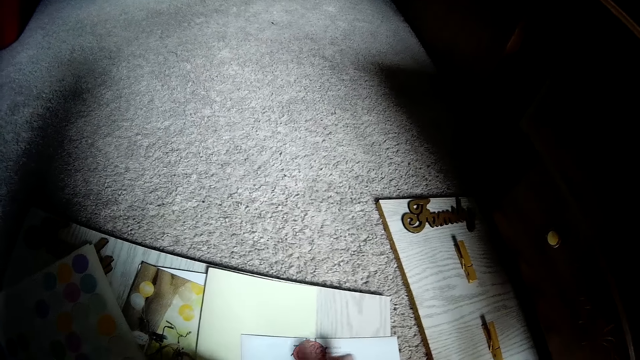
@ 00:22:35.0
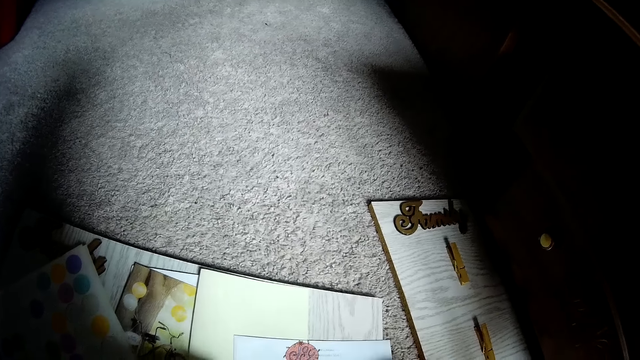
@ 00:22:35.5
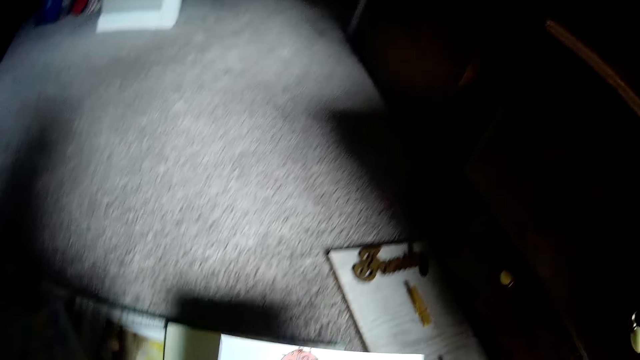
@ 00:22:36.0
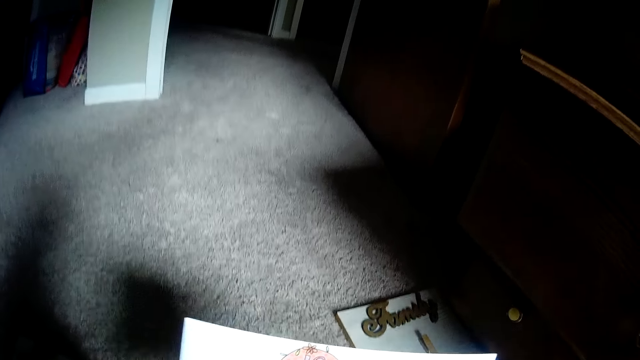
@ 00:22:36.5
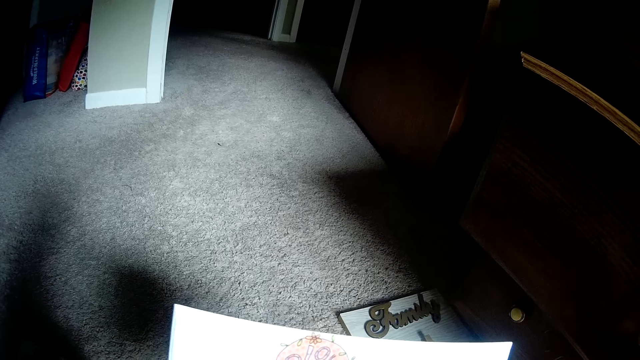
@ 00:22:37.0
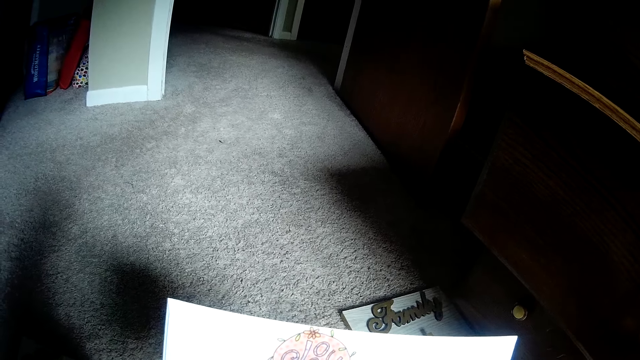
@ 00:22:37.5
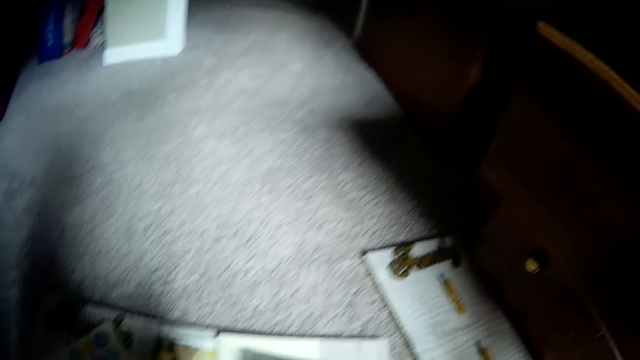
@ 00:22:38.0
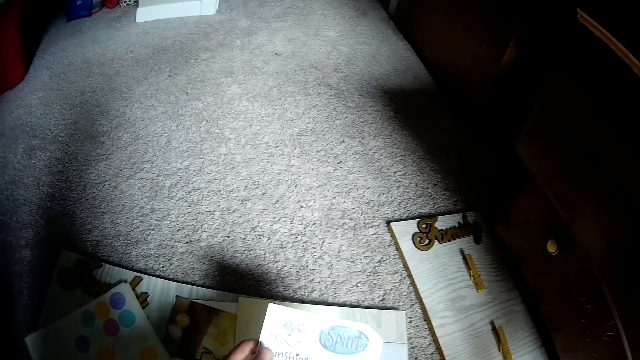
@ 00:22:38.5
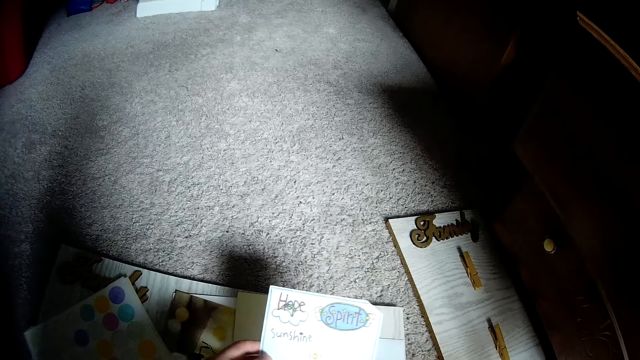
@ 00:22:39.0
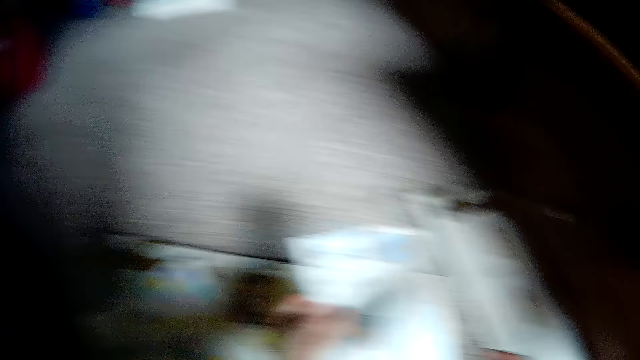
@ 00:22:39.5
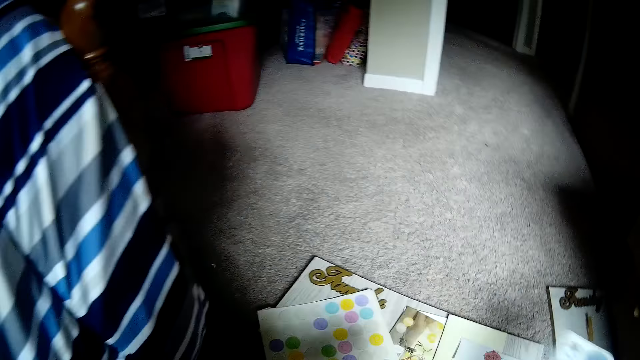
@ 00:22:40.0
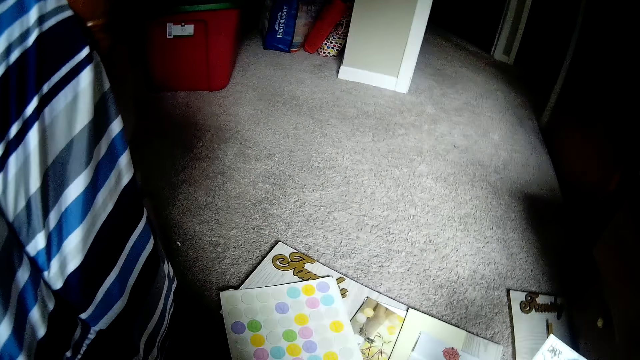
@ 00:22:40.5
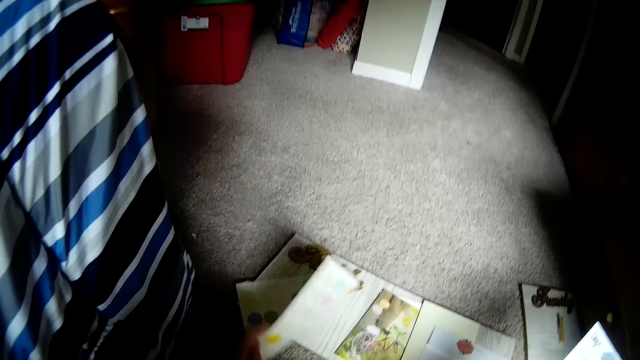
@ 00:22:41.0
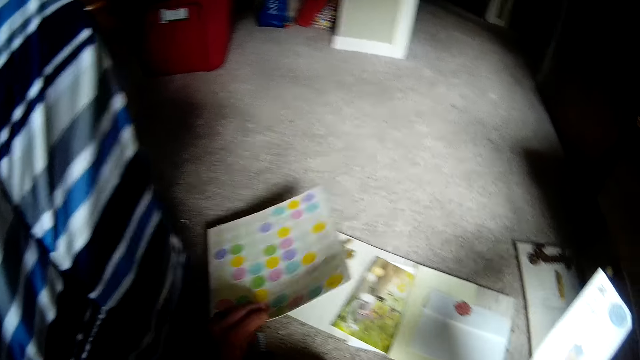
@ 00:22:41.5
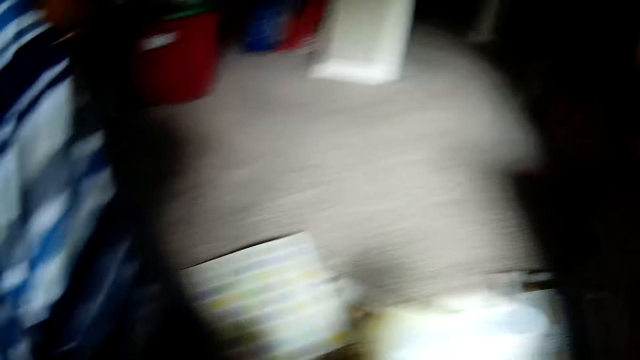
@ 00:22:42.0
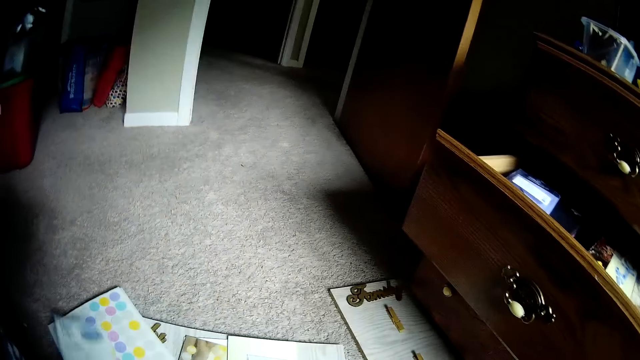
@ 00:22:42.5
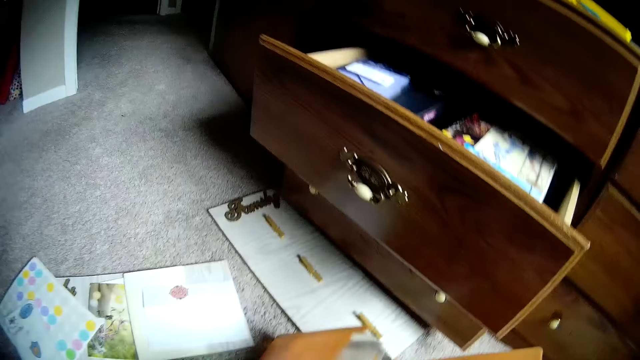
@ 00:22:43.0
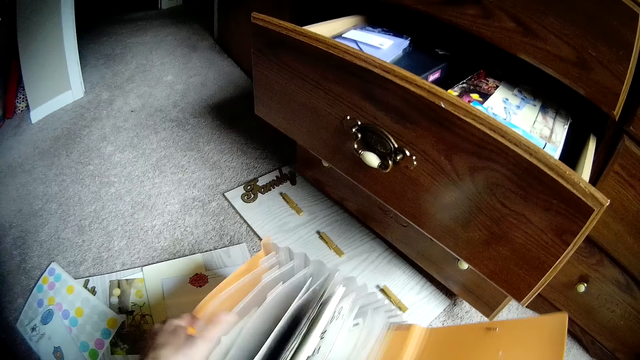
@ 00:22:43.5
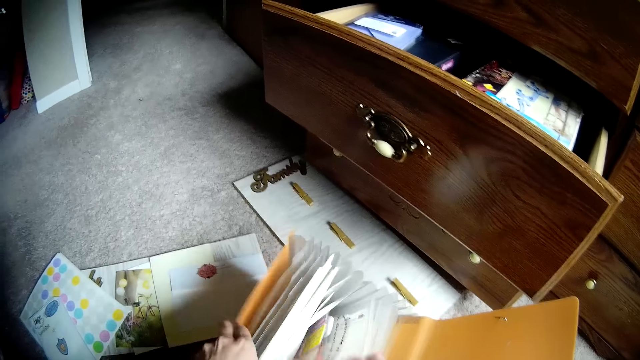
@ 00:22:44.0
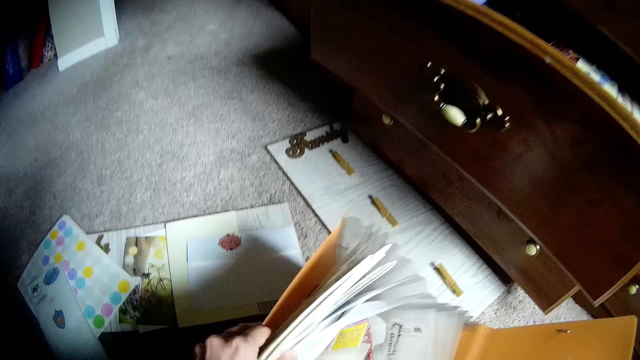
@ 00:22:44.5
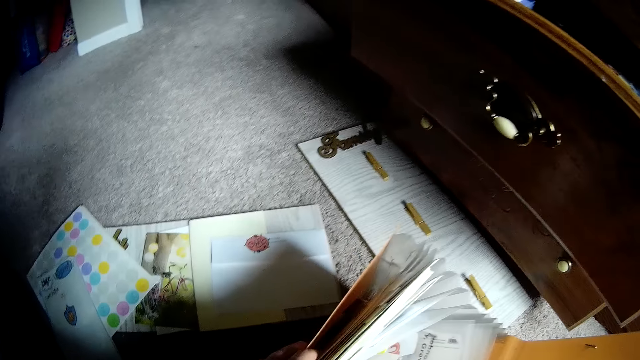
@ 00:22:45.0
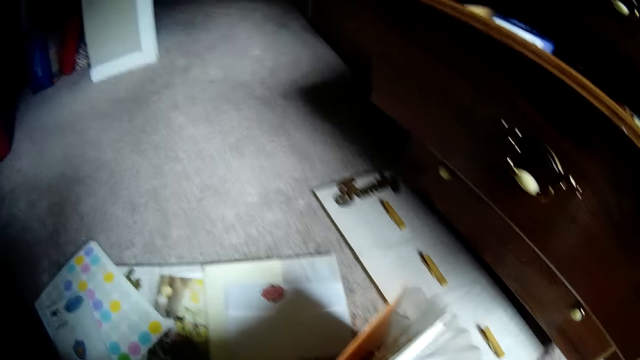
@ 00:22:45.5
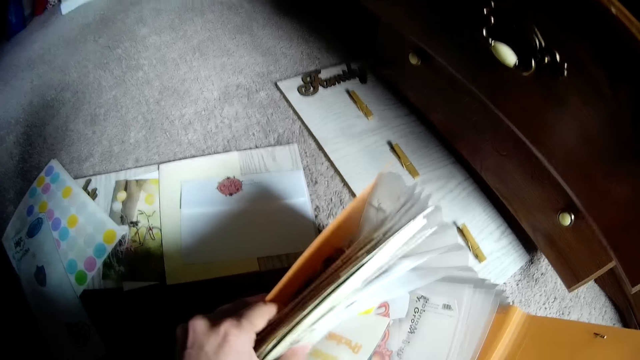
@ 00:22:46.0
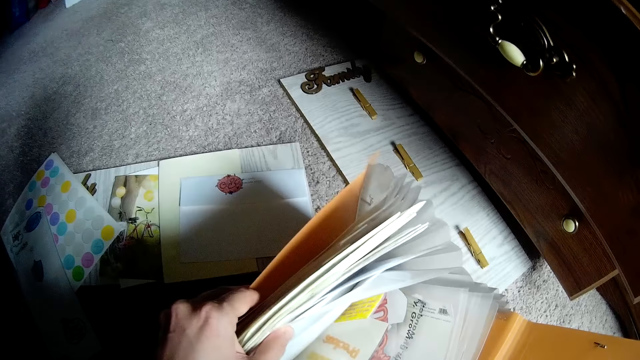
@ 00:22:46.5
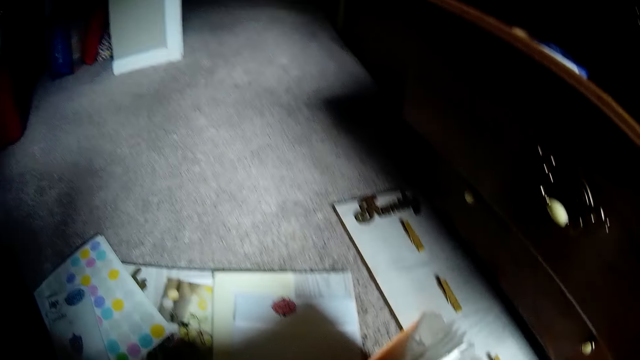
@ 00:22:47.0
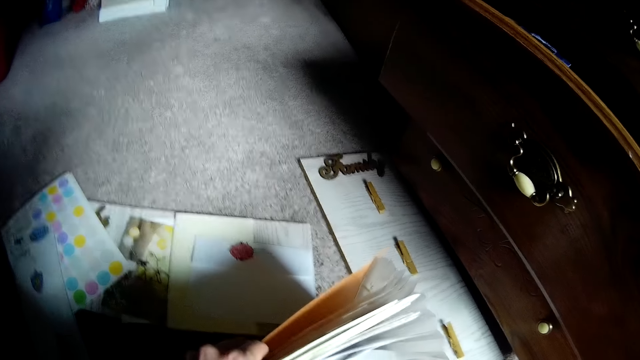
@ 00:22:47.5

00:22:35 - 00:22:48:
The camera wearer picks up the sticker paper from the floor with her hands. She lowers the sticker paper to the floor with her hands. She checks the sticker paper in her hands. She looks at another paper. She lifts up the craft paper from the floor with her left hand. She places the paper on her left hand. She drops the sticker paper on the craft paper with her left hand. She scatters the items in the file with her hands and checks through the papers in the file holder bag.

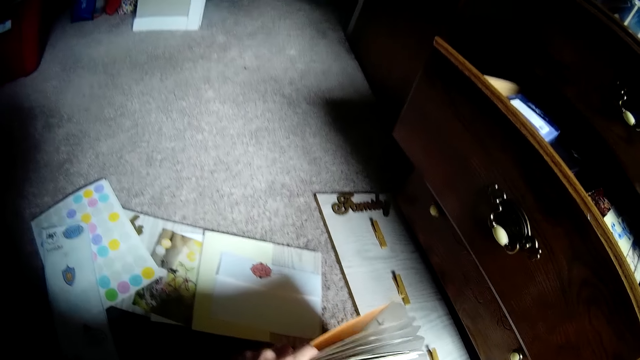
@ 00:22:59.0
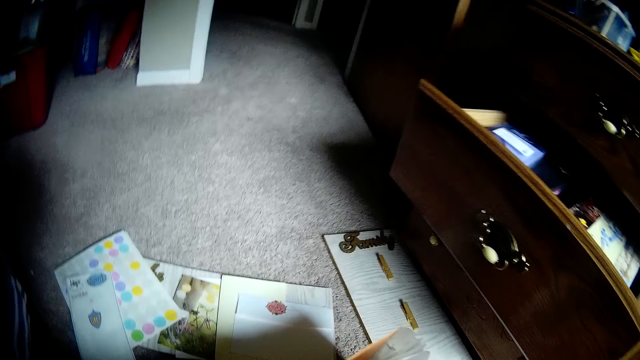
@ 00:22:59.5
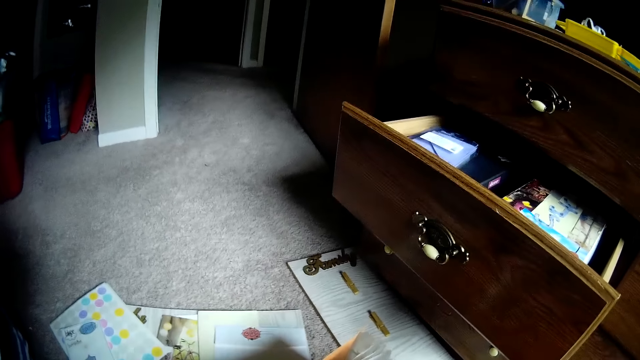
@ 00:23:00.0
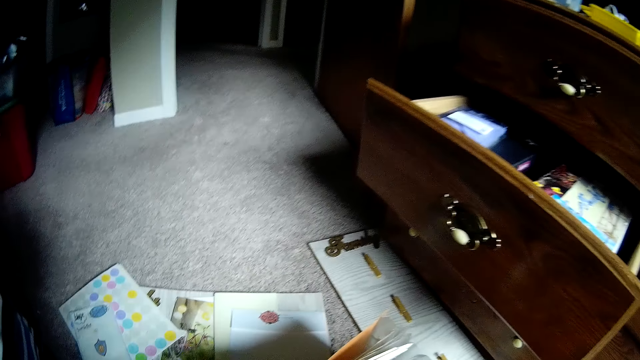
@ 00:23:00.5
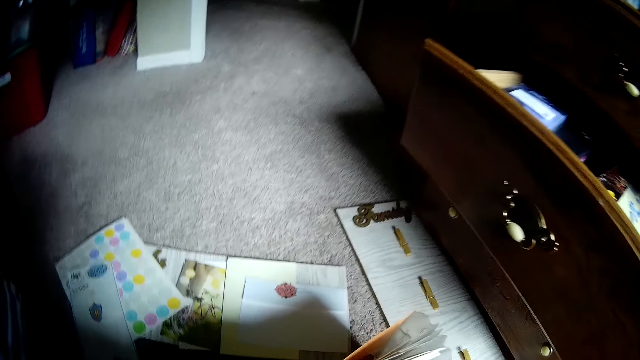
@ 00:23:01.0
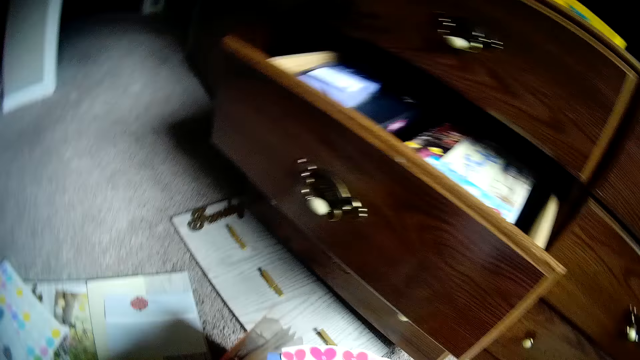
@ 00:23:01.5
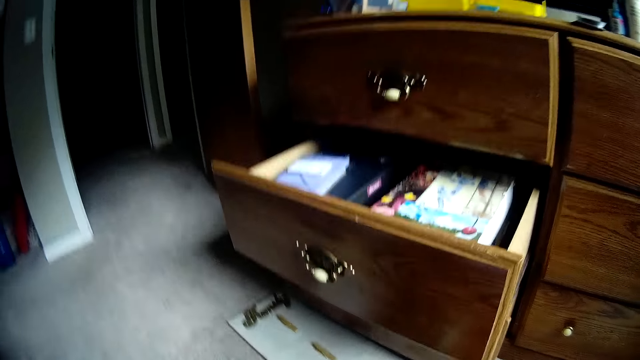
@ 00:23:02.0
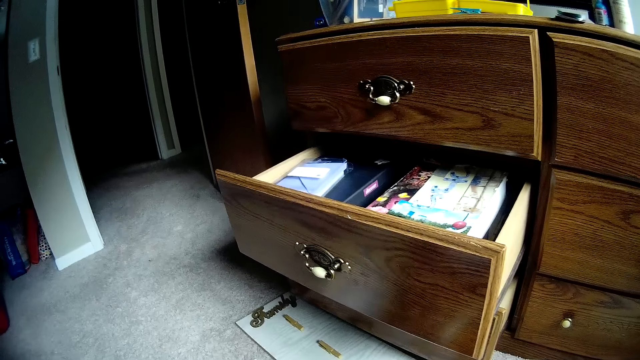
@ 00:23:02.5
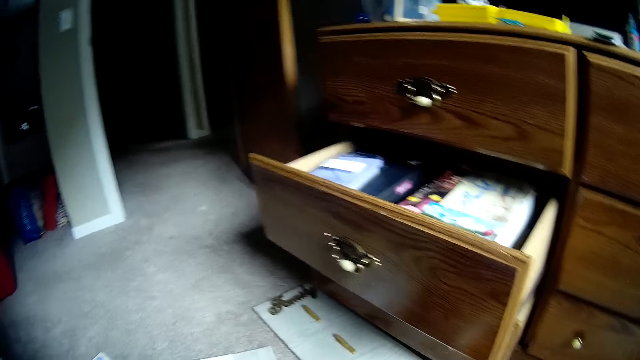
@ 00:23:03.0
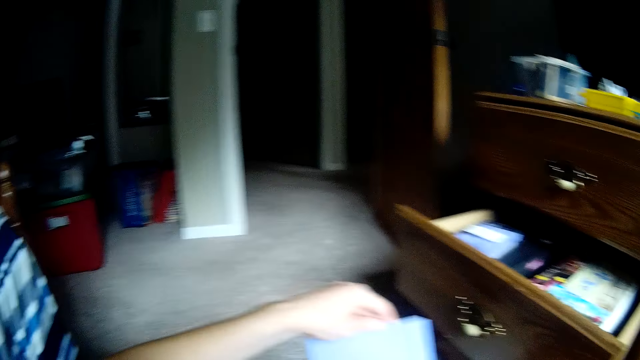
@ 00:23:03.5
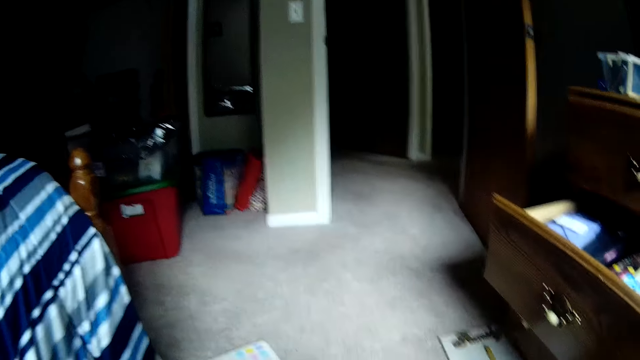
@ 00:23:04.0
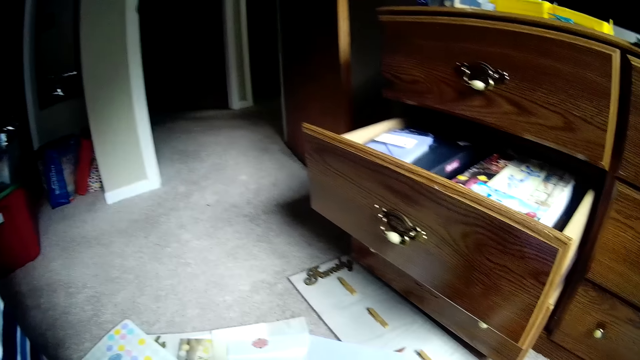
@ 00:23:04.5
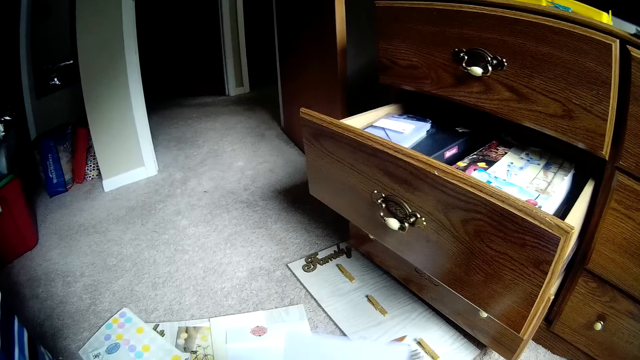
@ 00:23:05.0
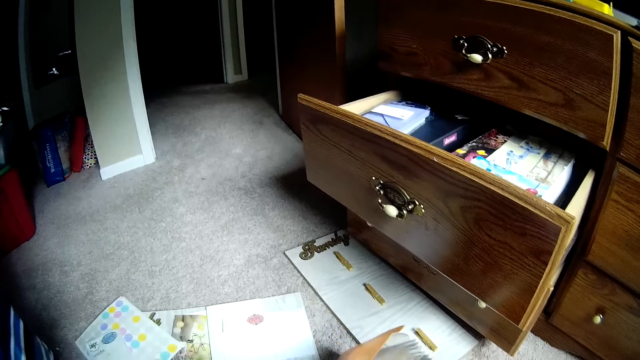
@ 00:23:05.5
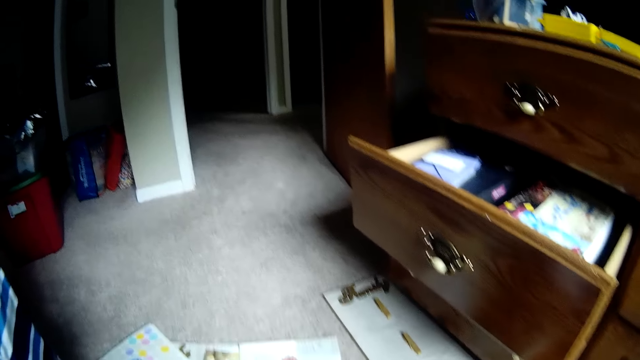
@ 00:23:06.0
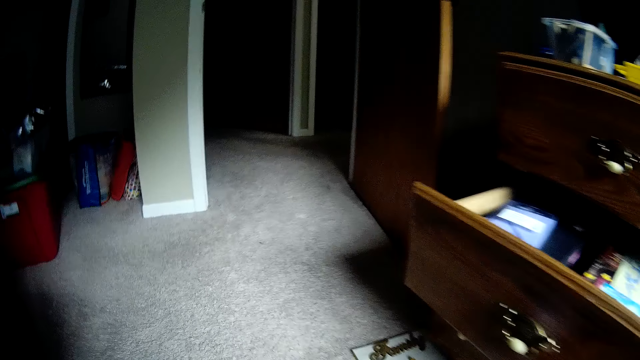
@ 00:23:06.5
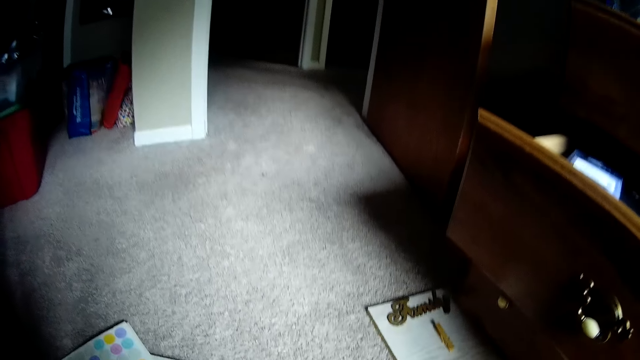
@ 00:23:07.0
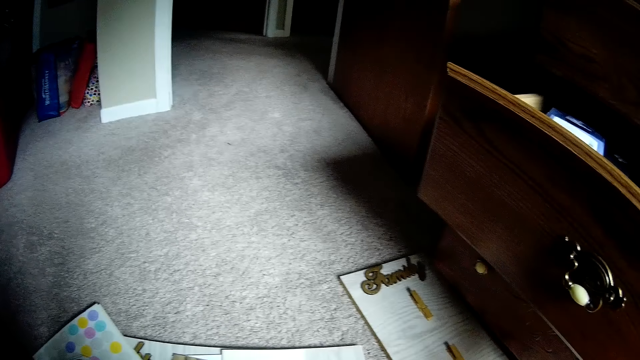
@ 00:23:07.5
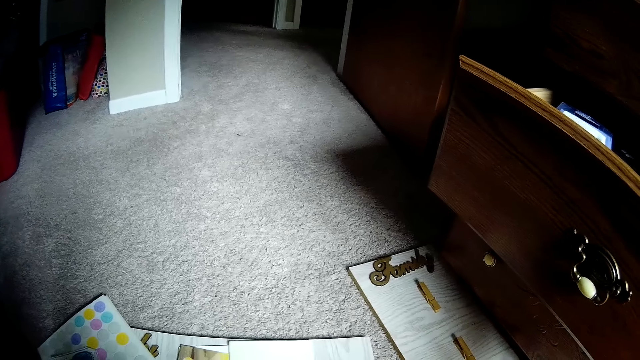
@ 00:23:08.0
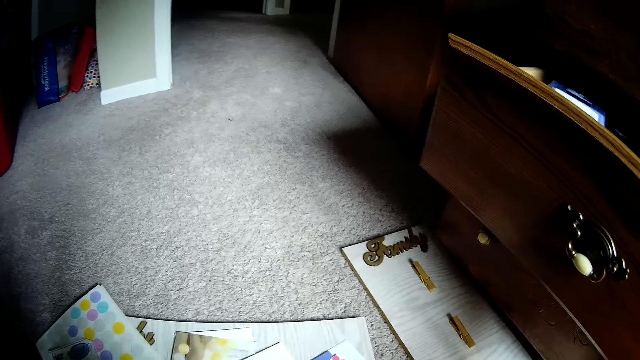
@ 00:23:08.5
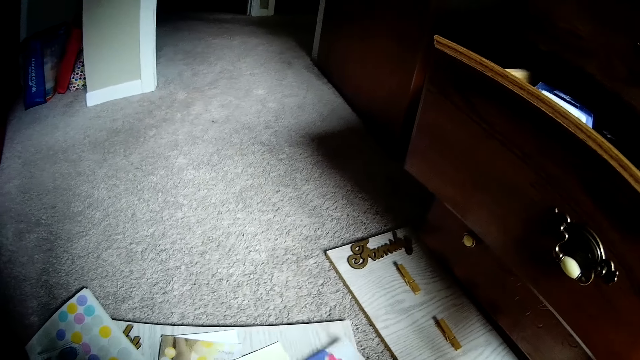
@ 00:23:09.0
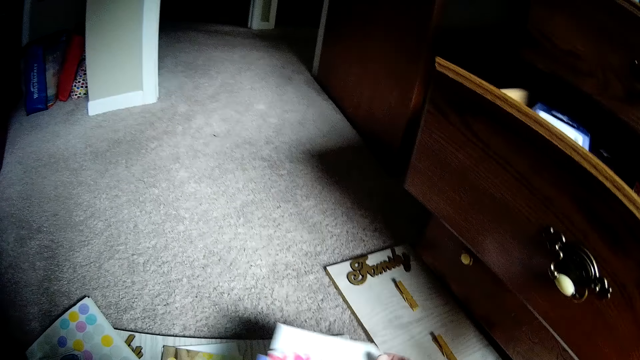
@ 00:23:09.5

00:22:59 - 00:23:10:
The camera wearer holds a craft paper with her left hand. She looks around the room. She checks a blue paper in her left hand. She looks for something from the bag. She checks the papers.
